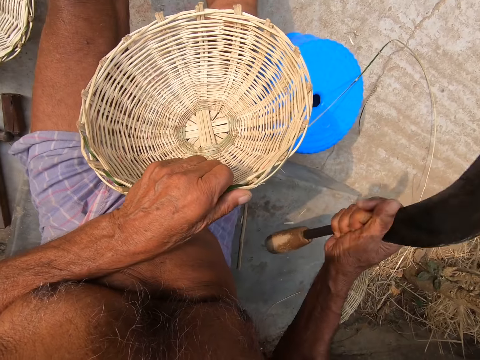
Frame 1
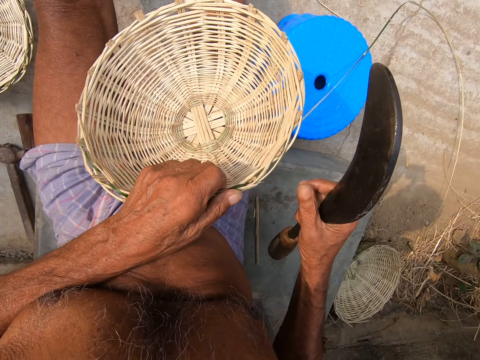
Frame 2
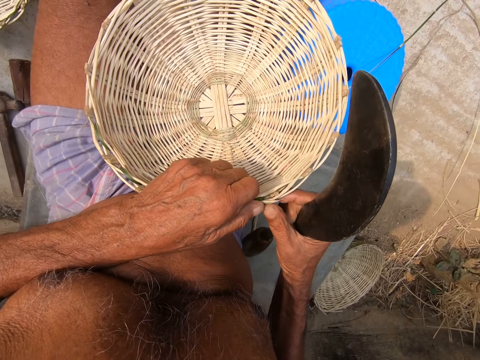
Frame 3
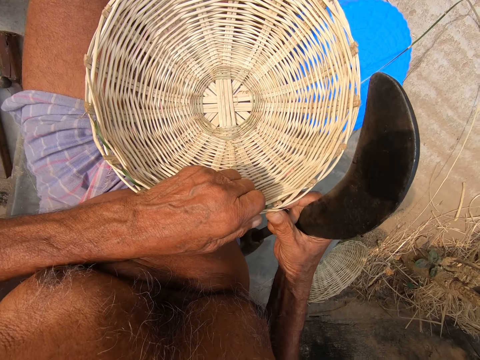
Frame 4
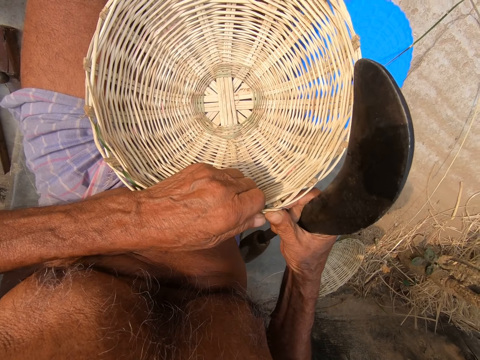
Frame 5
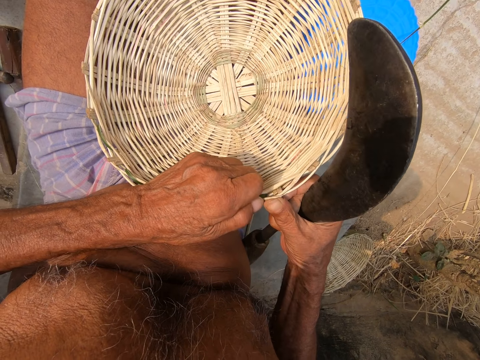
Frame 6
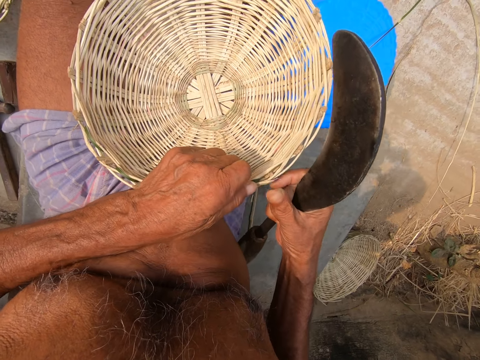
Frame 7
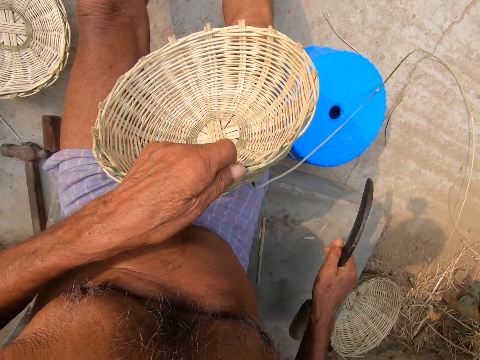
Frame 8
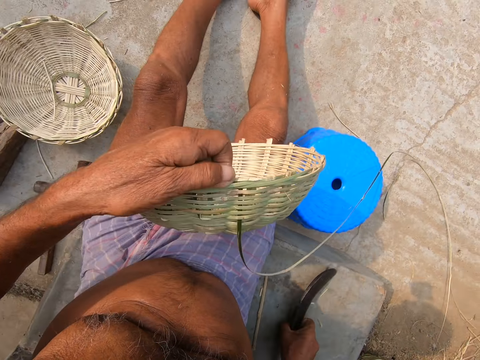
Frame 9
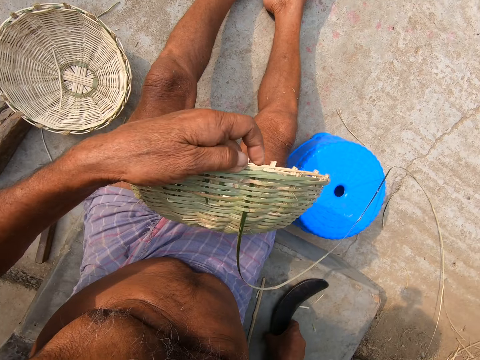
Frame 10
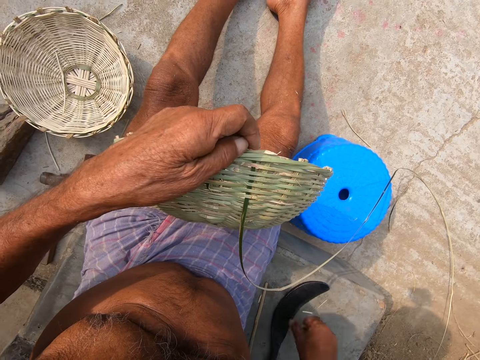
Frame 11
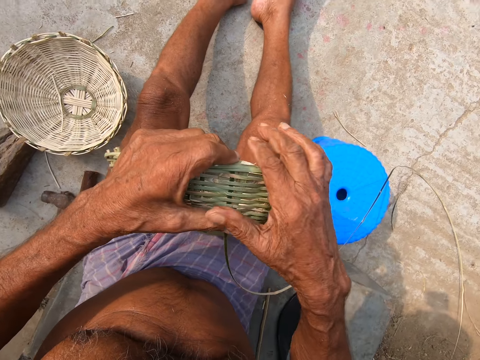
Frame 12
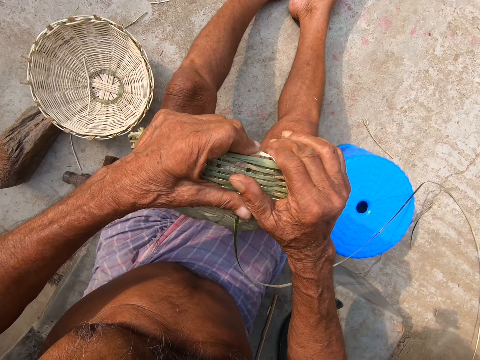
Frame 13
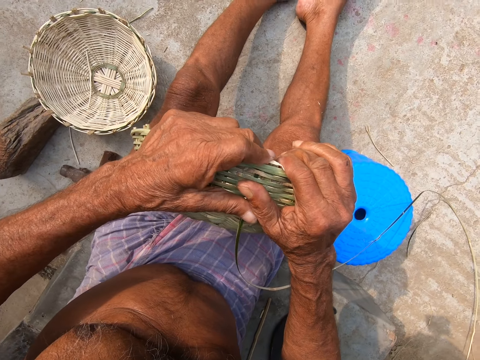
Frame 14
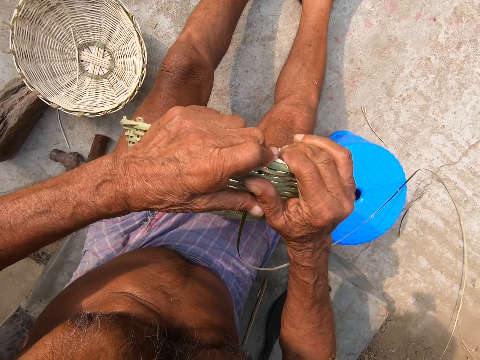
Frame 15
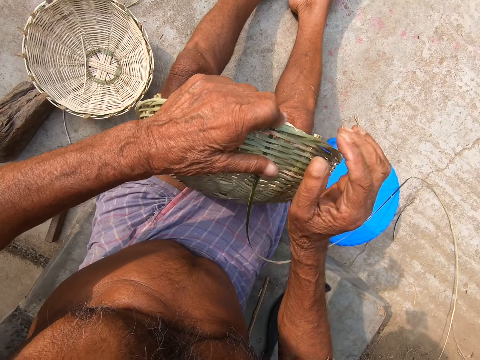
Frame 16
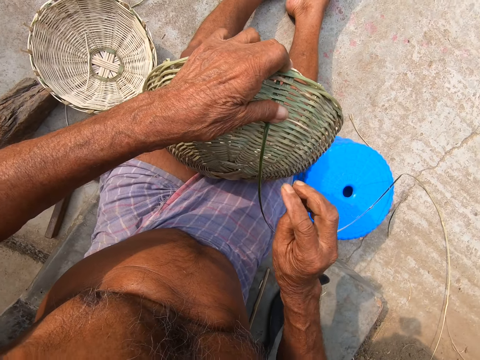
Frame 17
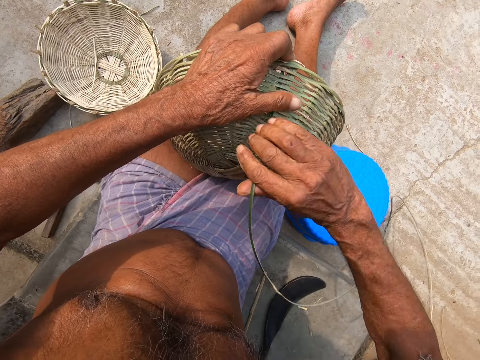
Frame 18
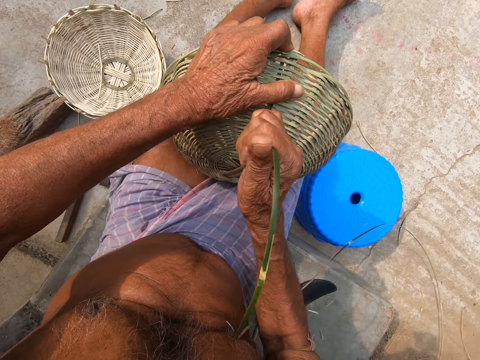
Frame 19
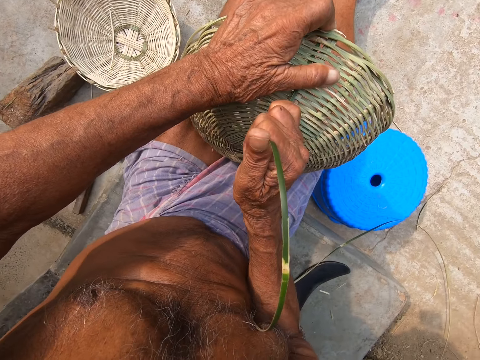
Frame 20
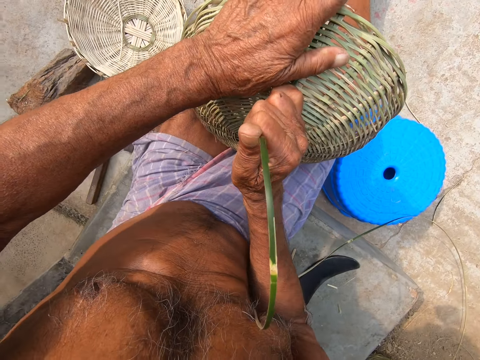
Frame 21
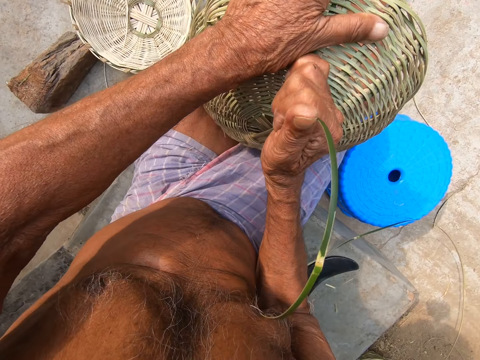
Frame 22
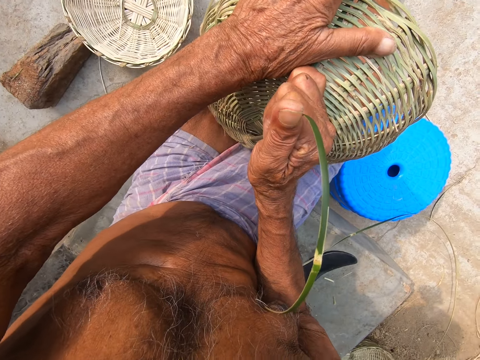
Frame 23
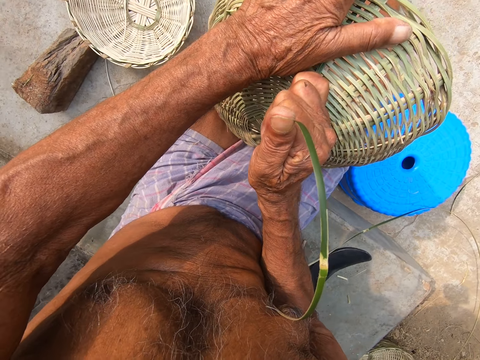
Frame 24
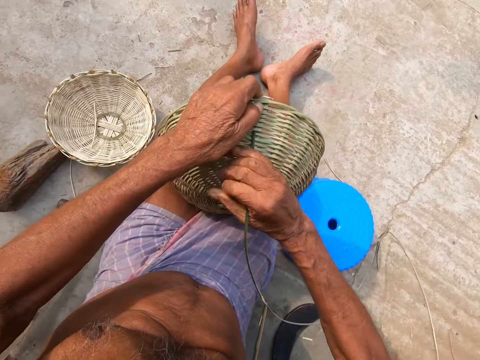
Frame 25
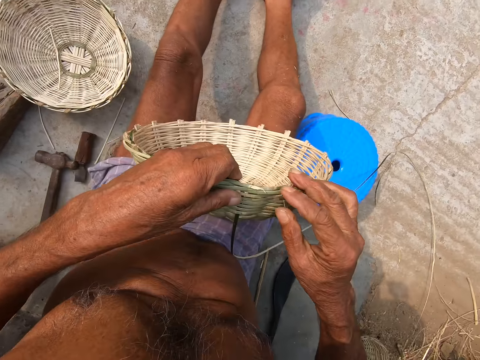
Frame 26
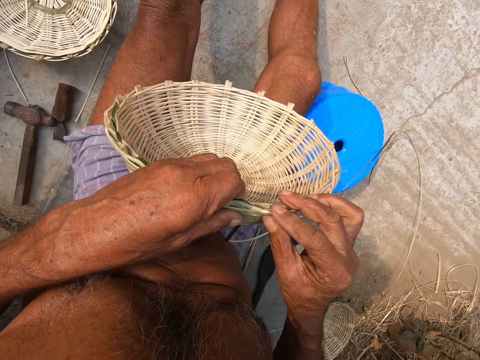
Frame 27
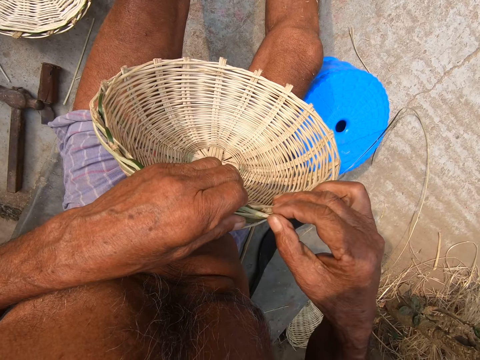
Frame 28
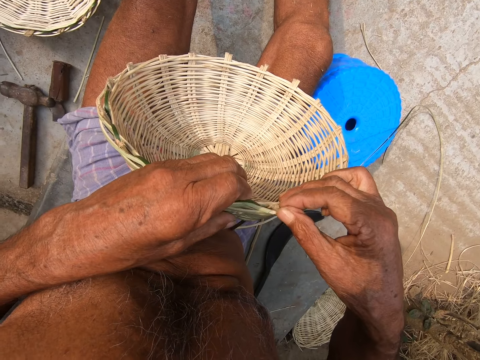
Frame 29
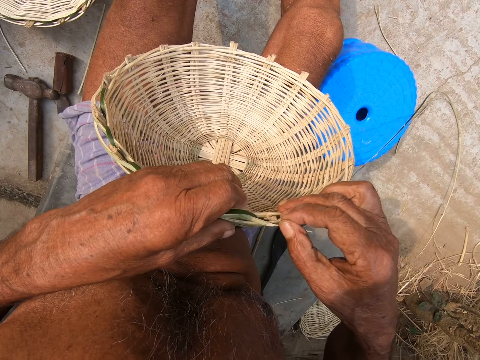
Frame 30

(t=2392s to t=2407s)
The camera wearer presses the basket in his left hand with his right hand. He places the sickle in his right hand on the floor. He presses the basket with his hands. He pulls the bamboo strip with his right hand. He touches the basket in his left hand with his right hand.

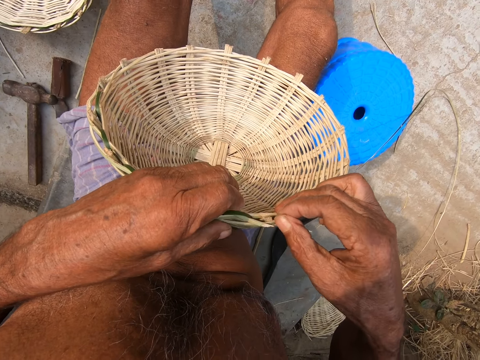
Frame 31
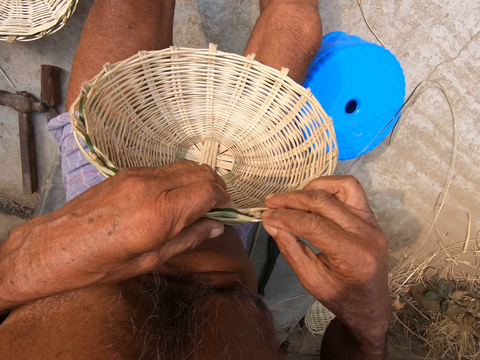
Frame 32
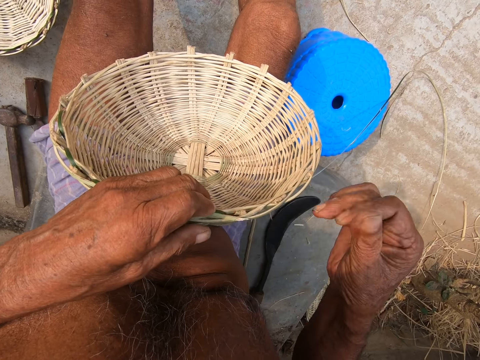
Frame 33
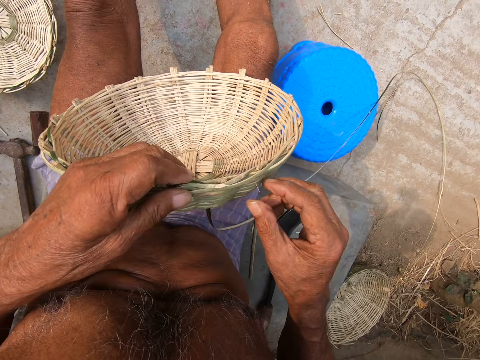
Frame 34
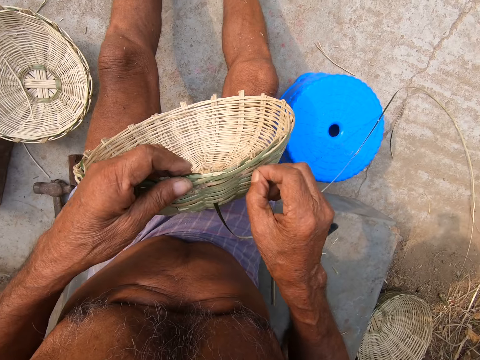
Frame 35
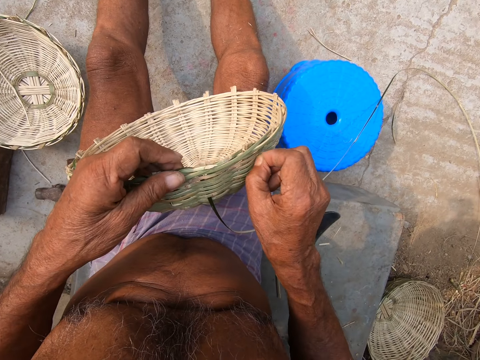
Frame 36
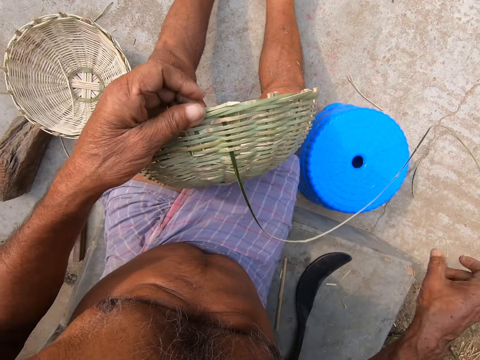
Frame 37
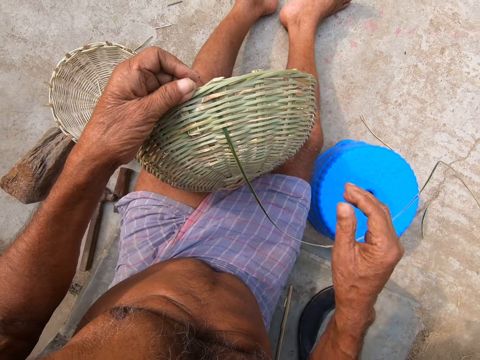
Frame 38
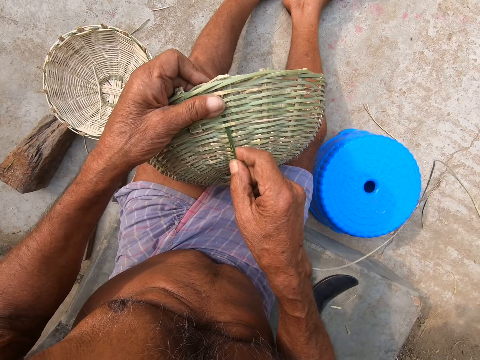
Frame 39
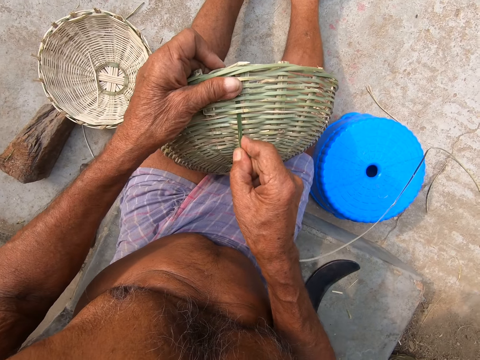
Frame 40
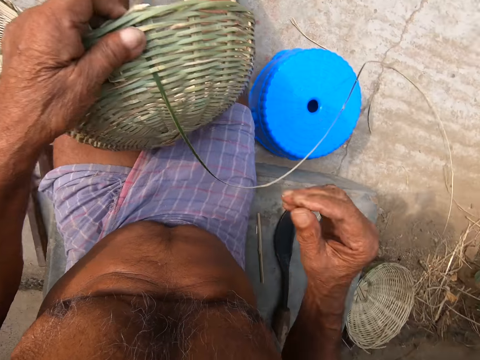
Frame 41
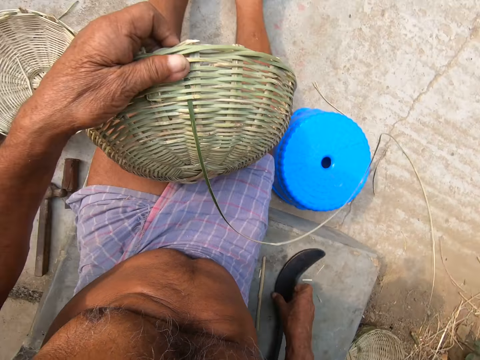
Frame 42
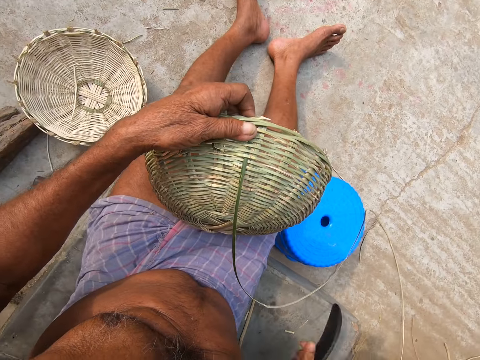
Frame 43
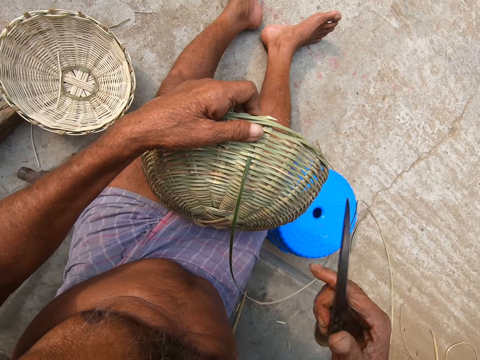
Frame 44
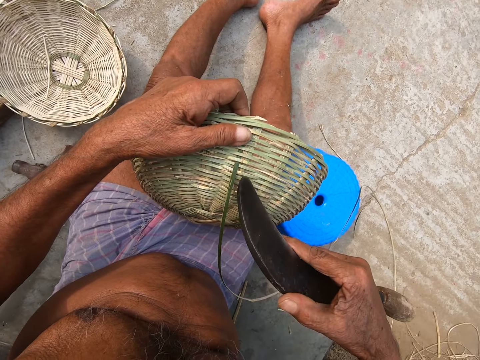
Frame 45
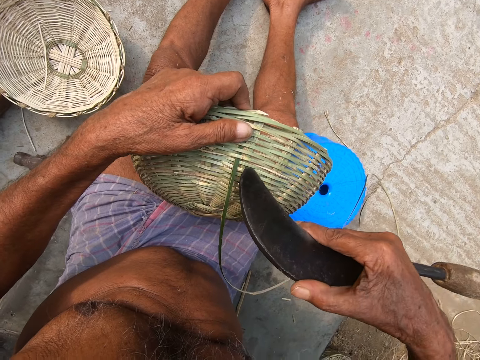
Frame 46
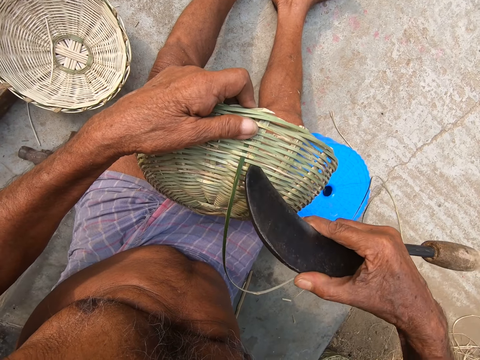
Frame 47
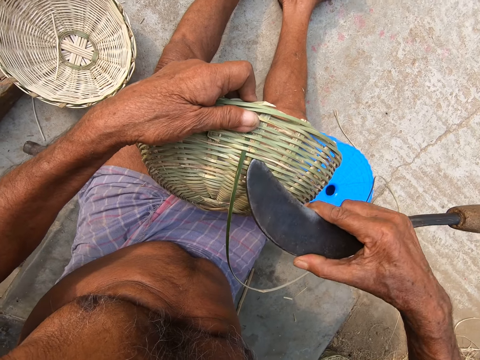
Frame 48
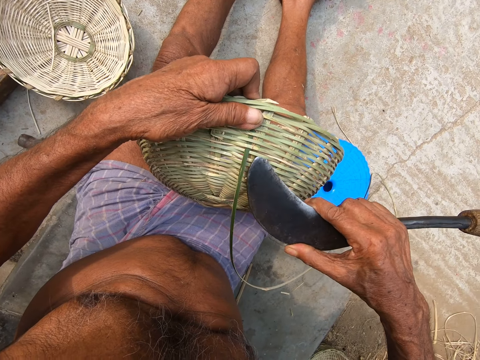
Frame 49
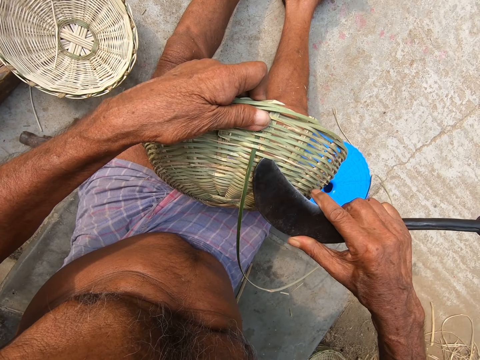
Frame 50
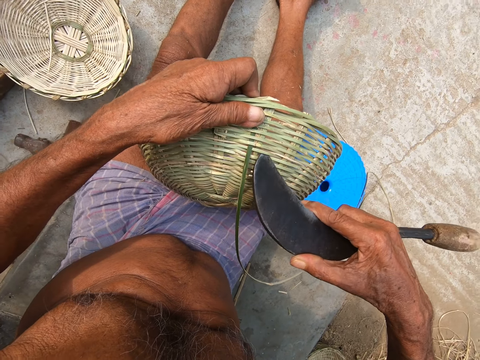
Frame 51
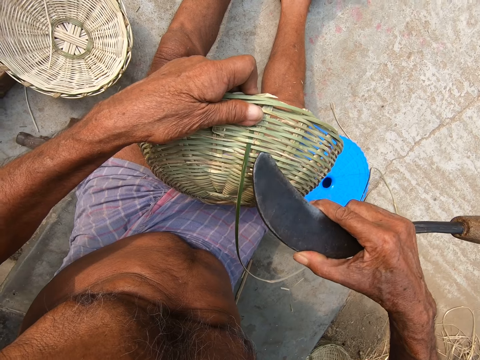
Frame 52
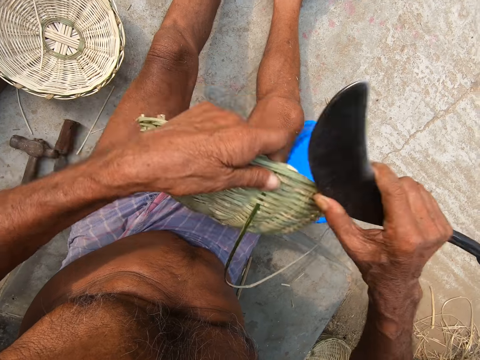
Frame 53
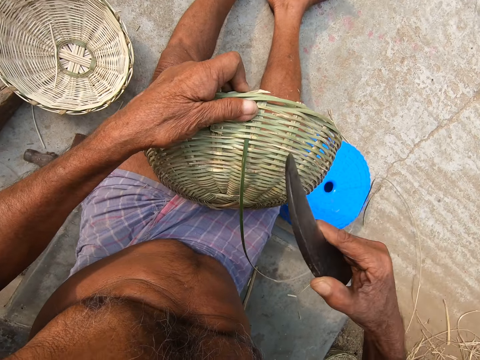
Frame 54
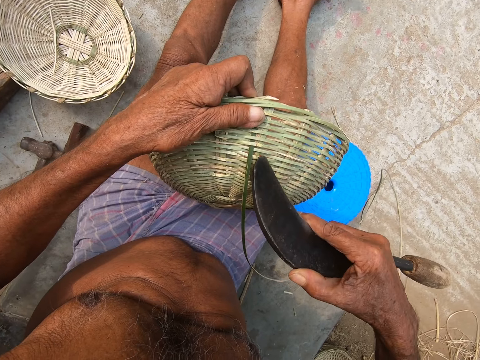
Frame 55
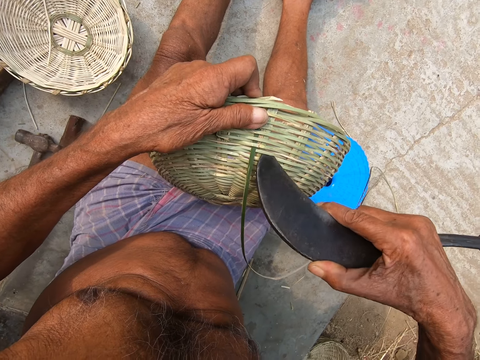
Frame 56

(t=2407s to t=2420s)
The camera wearer removes bamboo hairs from the basket with his right hand. He pulls the bamboo strip with his right hand. He picks up the sickle from the floor with his right hand. He adjusts the basket canes with the sickle in his right hand.
